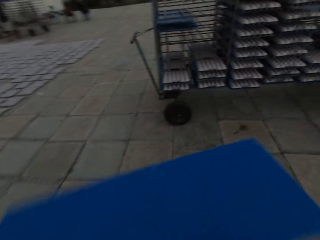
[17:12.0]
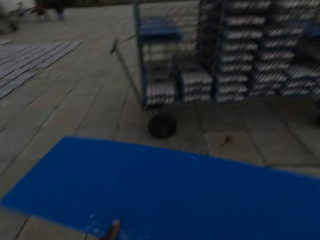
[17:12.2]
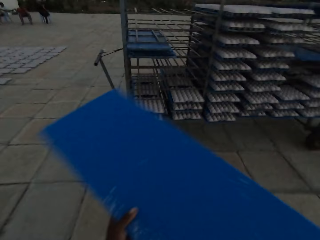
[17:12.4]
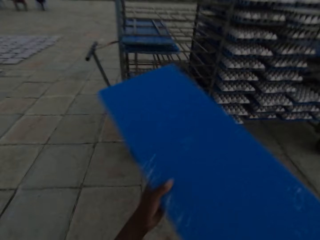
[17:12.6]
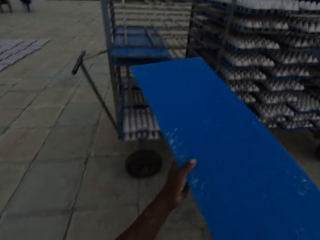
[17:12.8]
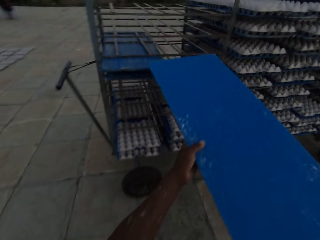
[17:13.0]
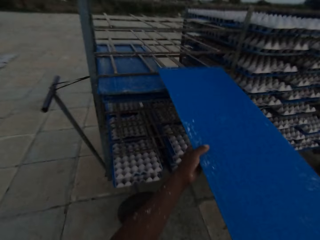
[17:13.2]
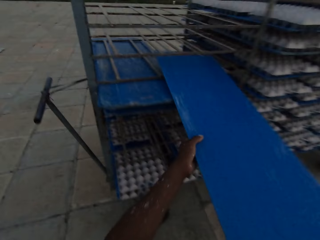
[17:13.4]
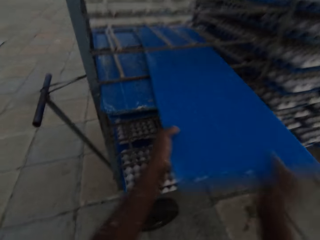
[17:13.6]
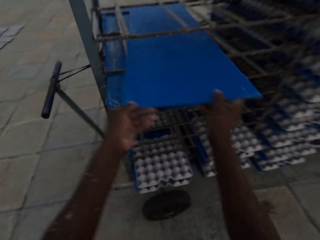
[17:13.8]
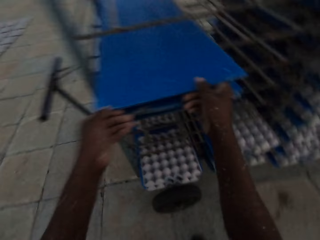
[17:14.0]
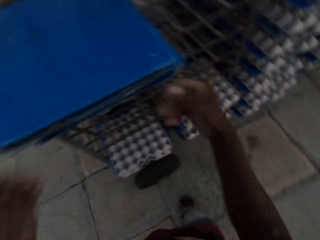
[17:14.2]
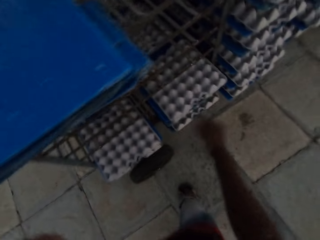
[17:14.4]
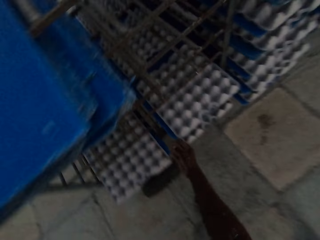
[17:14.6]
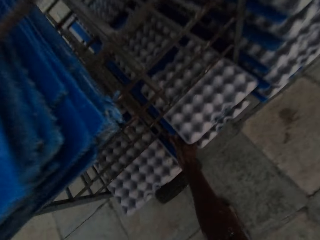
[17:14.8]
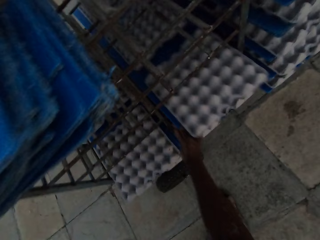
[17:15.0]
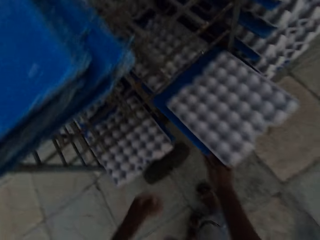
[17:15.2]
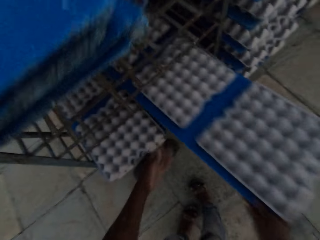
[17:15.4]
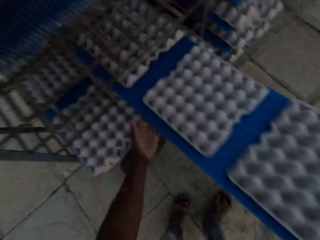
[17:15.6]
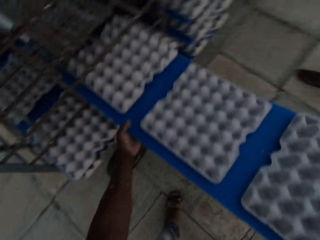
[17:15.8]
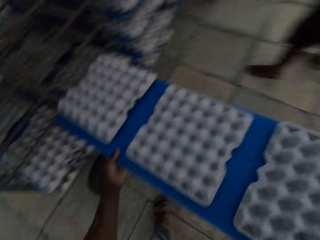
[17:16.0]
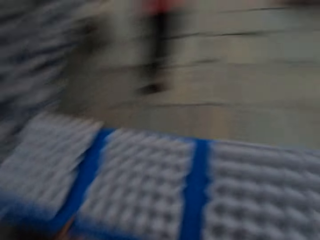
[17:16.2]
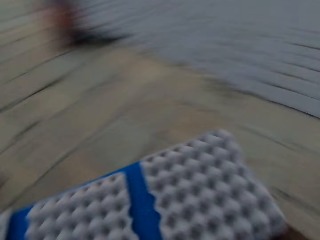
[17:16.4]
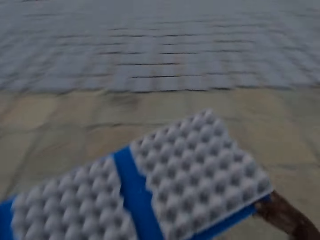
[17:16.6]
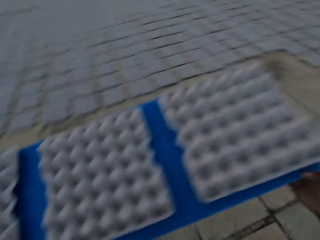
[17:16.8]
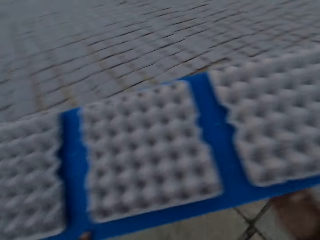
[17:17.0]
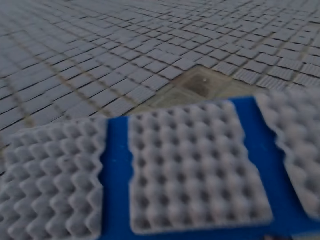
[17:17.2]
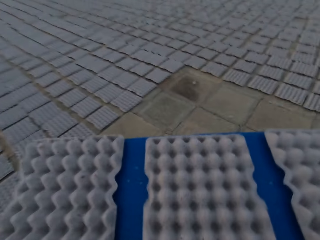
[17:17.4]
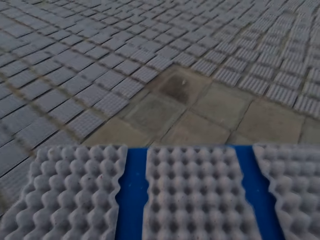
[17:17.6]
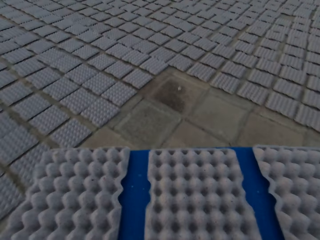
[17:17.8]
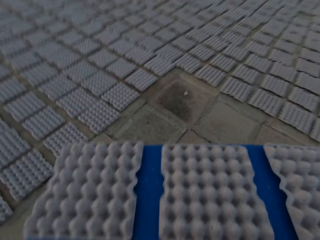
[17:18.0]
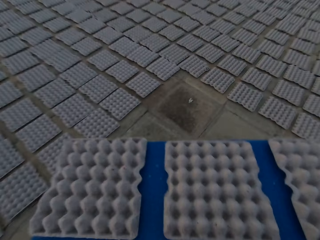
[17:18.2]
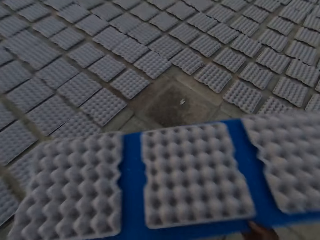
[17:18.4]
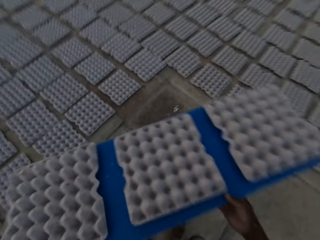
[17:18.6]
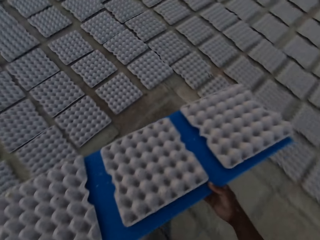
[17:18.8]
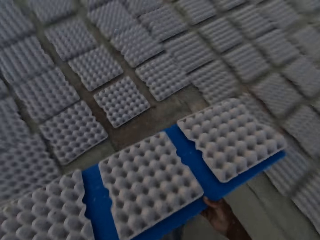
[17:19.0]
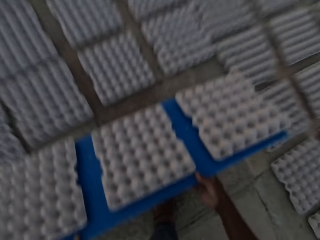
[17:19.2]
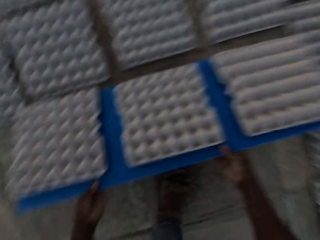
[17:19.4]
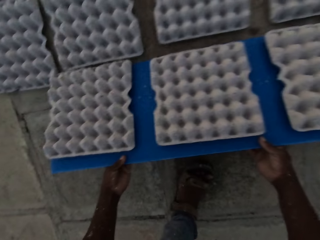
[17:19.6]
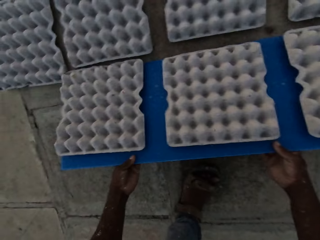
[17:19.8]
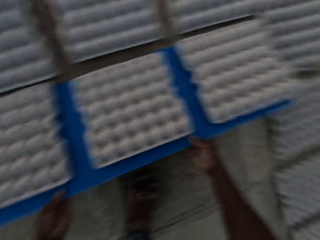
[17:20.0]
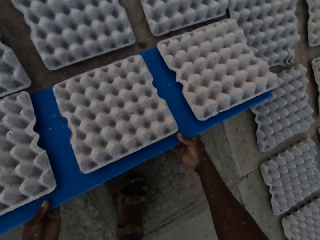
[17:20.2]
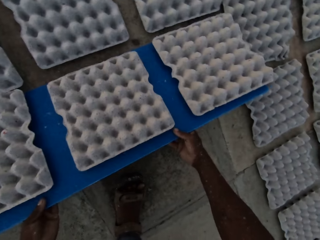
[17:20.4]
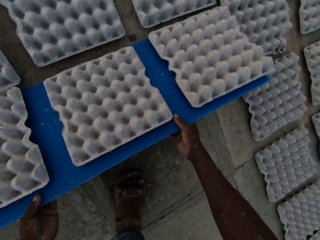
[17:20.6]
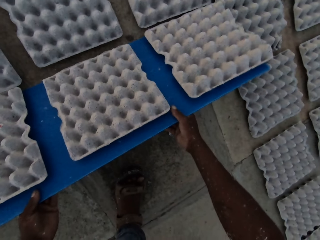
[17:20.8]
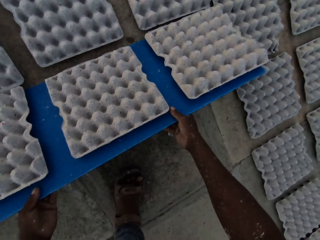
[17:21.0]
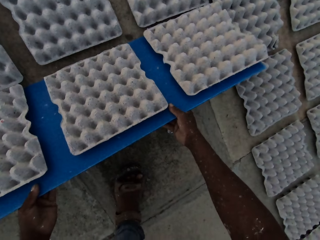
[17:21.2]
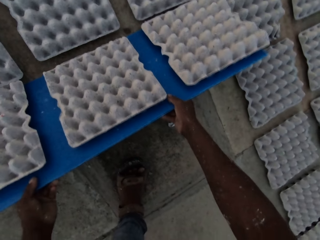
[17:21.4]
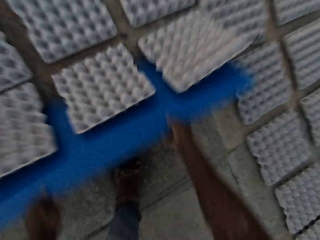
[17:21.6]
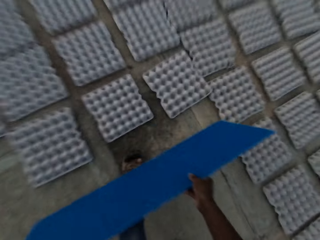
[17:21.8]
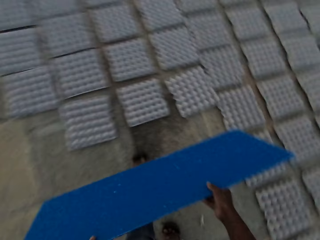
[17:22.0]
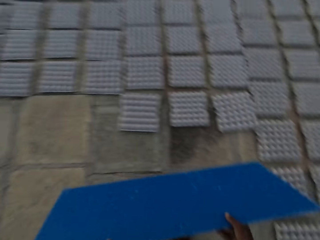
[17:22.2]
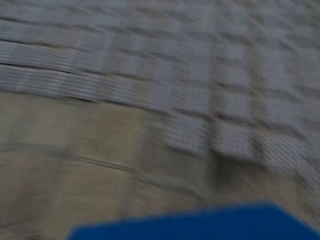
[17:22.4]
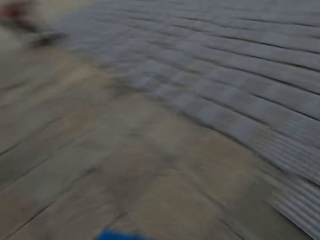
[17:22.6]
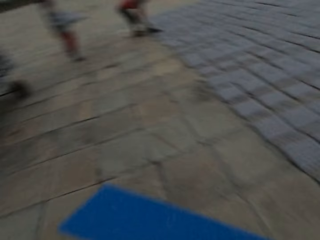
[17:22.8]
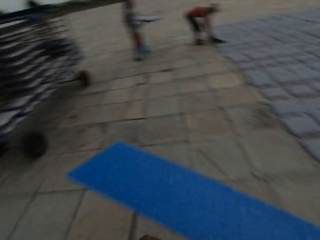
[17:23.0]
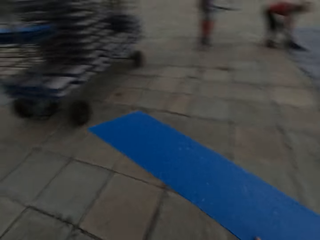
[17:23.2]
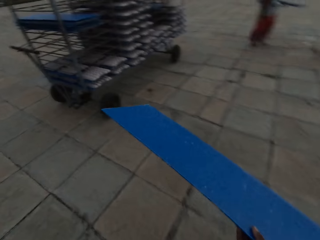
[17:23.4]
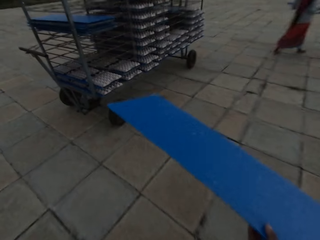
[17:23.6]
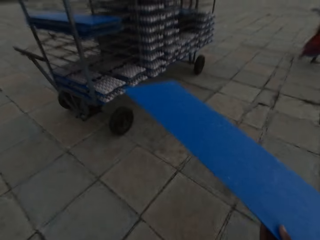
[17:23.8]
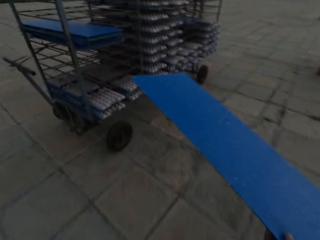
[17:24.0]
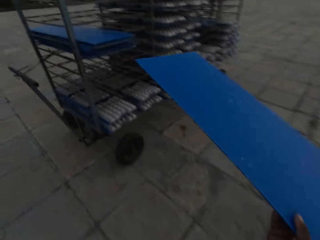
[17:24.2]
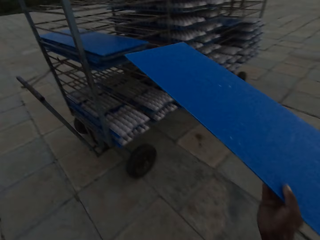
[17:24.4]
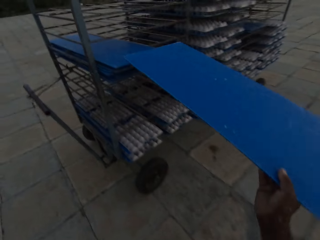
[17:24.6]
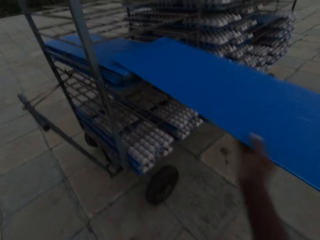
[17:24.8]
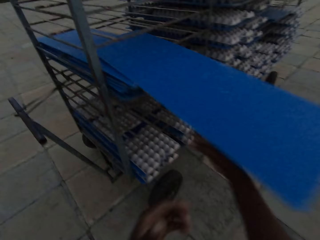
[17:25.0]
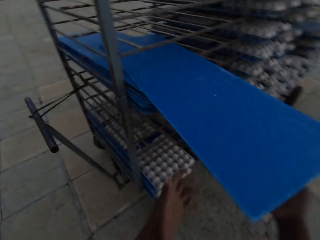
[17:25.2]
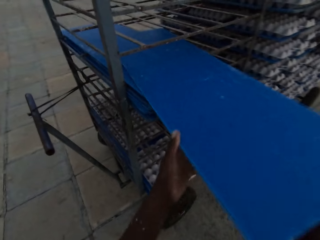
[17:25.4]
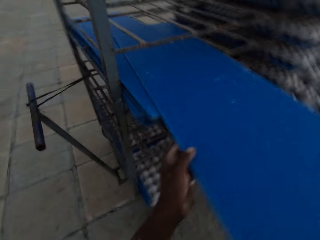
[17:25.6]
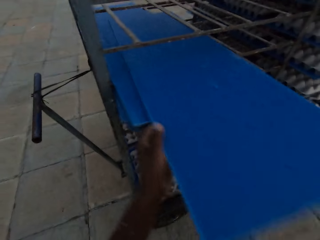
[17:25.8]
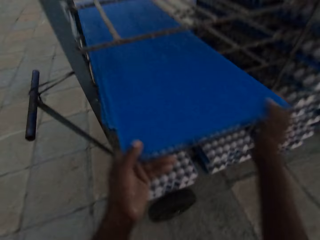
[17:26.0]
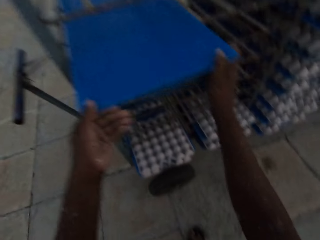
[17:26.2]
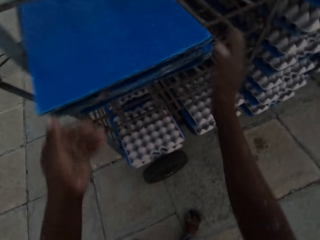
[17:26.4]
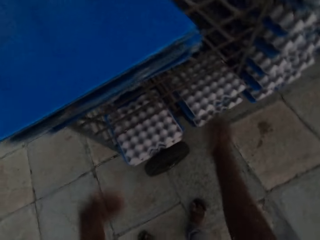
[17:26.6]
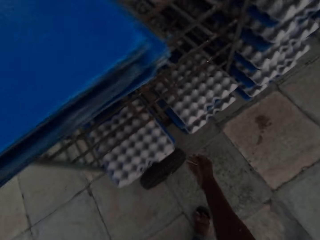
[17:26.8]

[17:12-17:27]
The camera wearer puts the plastic sheet or board on the rack on the trolley with both hands. He pulls the plastic sheet with the crates from the rack on the trolley with his right hand. He holds the plastic sheet with both hands. He walks with the board of crates. He puts some egg trays on the floor with the plastic sheet in both hands. He pulls the board and walks towards the stand with the board. A man drops a plastic sheet on the floor with both hands. The camera wearer puts the plastic sheet on the rack on the trolley with both hands.

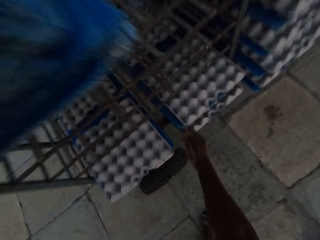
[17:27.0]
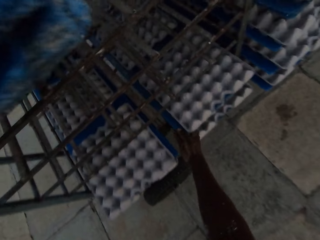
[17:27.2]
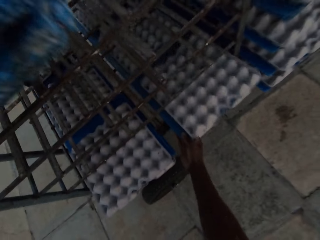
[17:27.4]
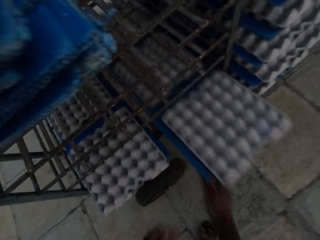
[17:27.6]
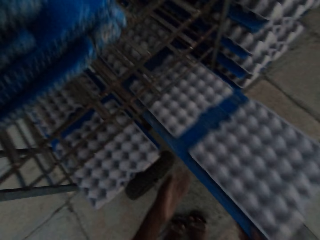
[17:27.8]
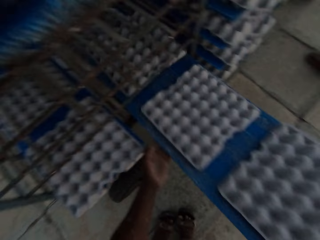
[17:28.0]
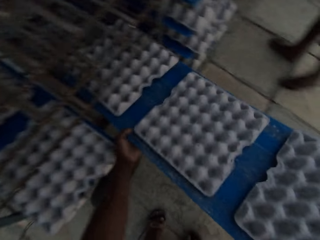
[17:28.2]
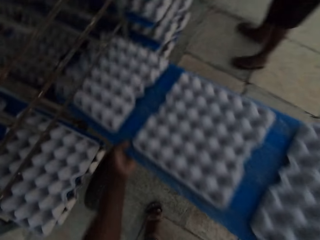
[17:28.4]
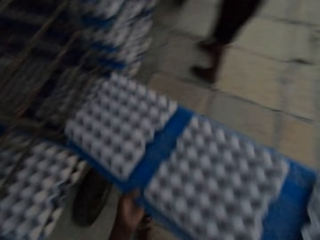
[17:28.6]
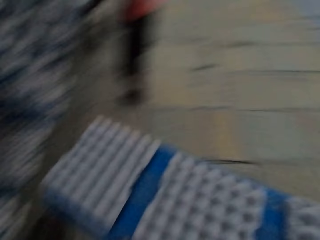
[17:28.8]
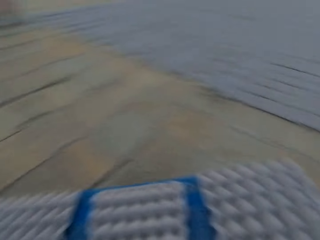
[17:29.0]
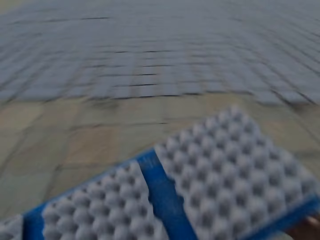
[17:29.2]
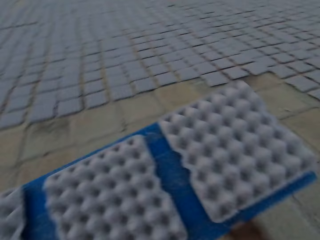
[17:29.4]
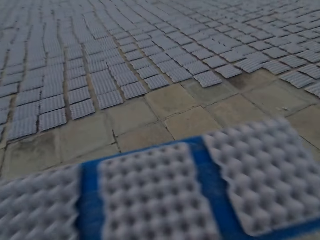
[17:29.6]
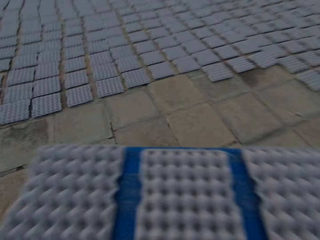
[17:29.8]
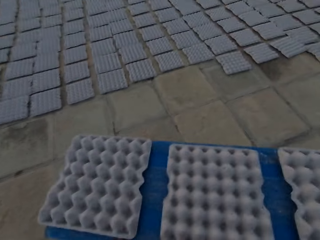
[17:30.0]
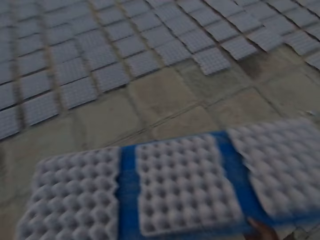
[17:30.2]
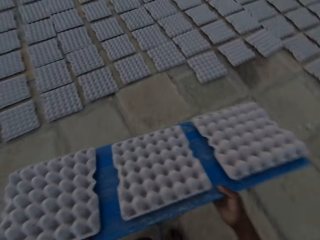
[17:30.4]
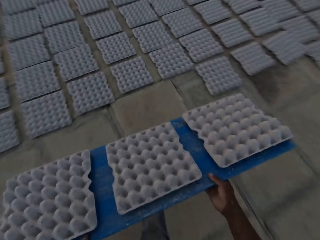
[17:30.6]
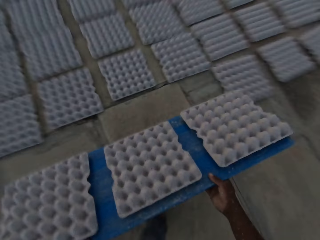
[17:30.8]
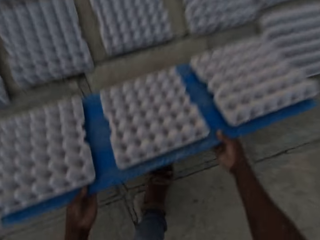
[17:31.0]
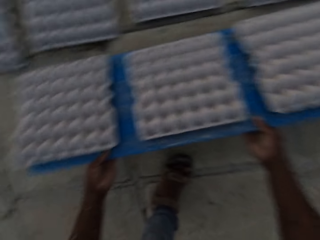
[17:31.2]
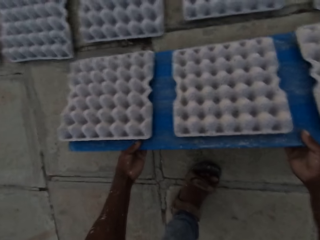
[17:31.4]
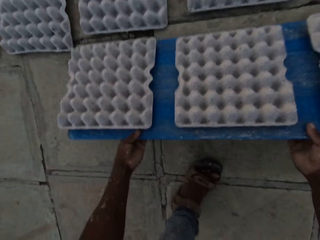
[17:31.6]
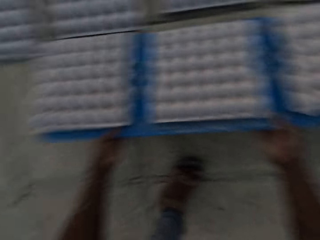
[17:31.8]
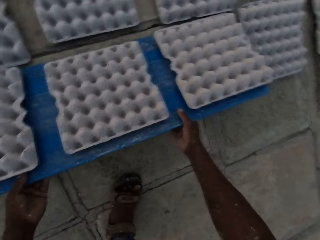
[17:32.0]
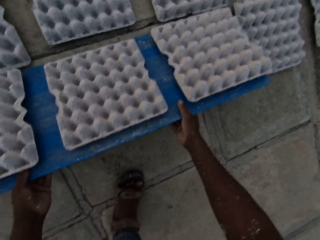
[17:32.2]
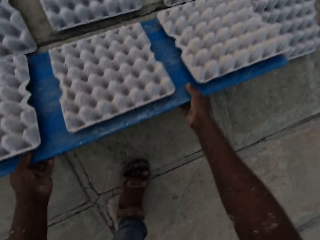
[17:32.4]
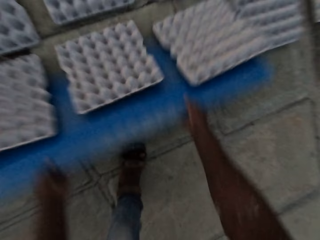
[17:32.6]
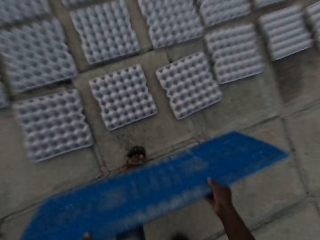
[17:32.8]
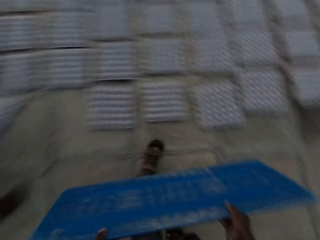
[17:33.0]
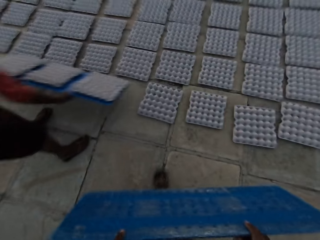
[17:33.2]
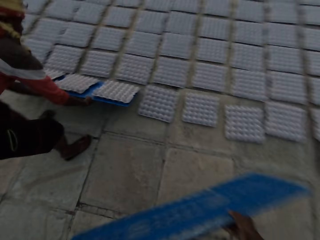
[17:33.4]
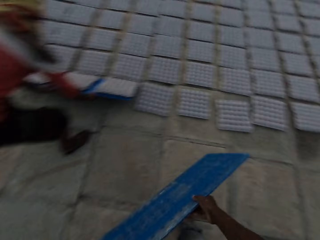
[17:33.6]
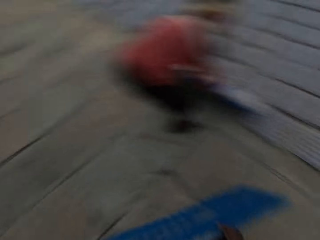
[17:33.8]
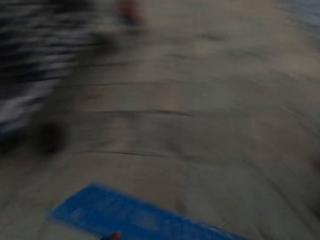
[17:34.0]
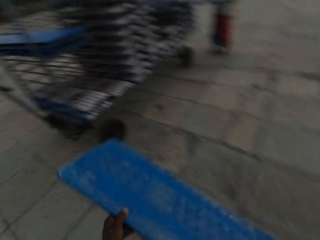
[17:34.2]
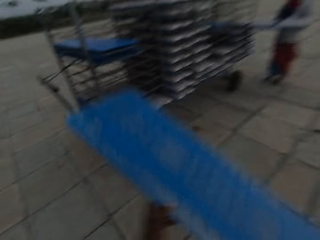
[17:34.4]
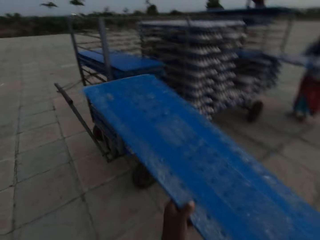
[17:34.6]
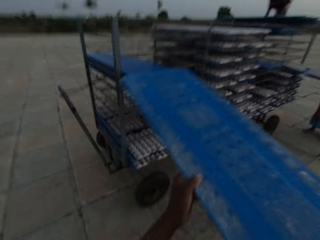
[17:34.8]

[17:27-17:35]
The camera wearer pulls a plastic sheet or board with the crates from the rack on the trolley with his right hand. He holds the plastic sheet with both hands. He walks with the board of crates. He puts some egg trays on the floor with the plastic sheet in both hands. He pulls the board. A man placed a plastic sheet on the floor with both hands. The camera wearer walks towards the stand with the board.
